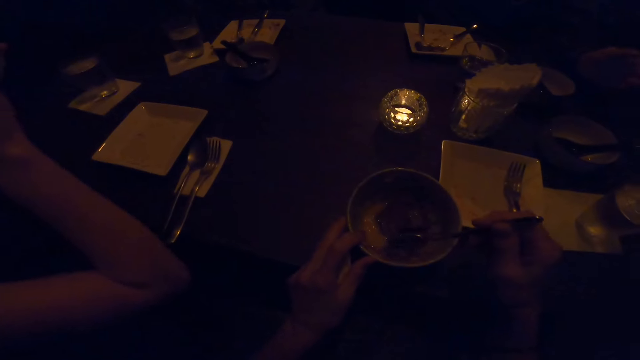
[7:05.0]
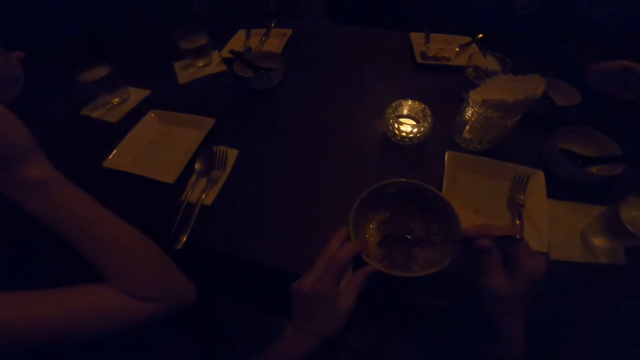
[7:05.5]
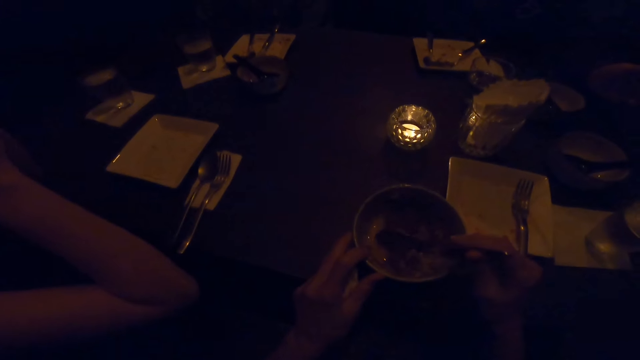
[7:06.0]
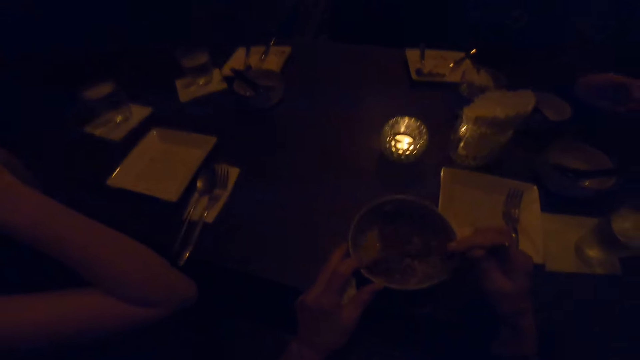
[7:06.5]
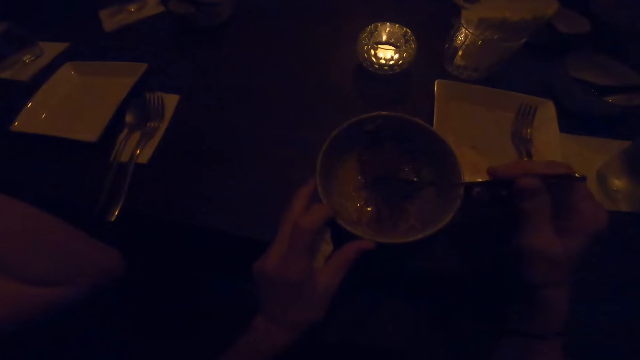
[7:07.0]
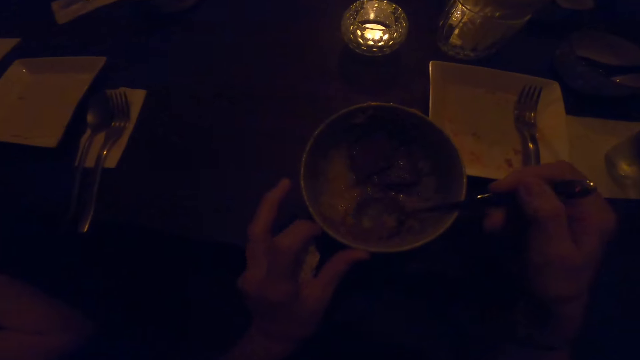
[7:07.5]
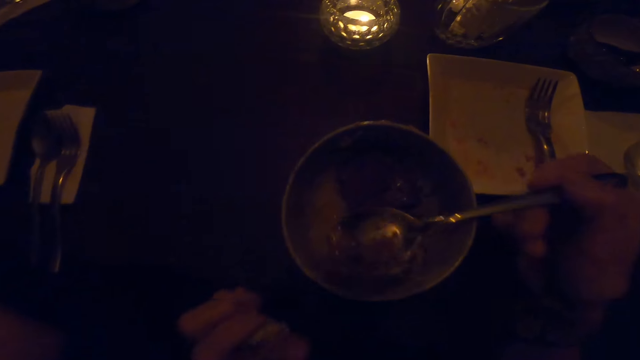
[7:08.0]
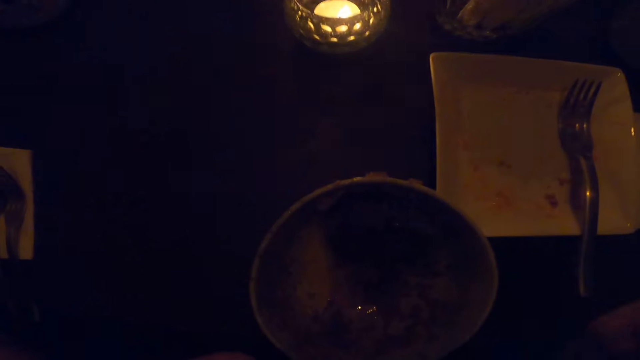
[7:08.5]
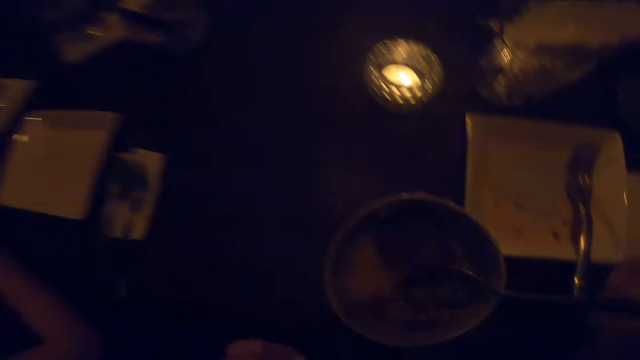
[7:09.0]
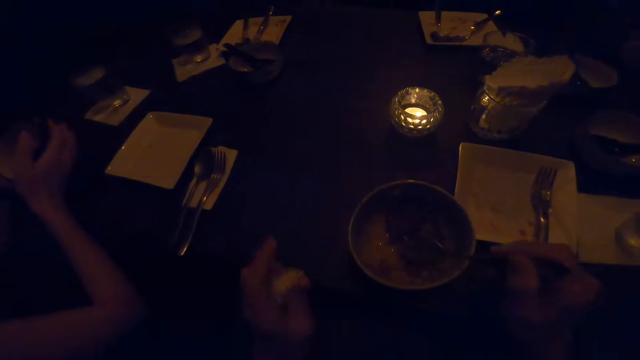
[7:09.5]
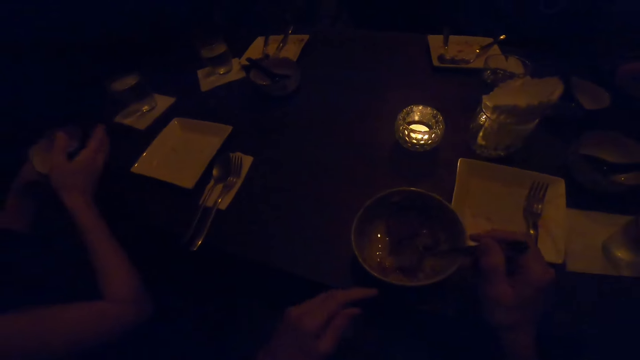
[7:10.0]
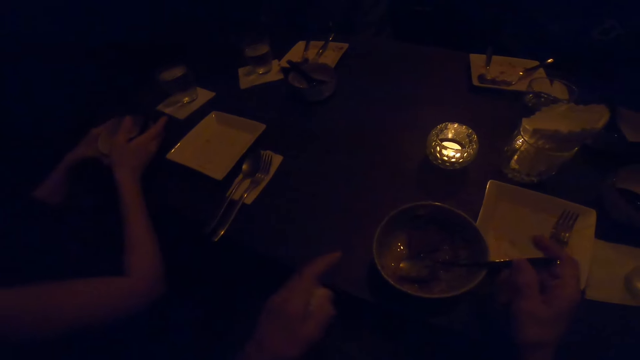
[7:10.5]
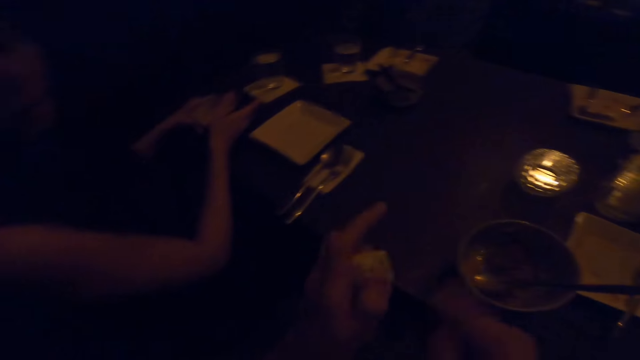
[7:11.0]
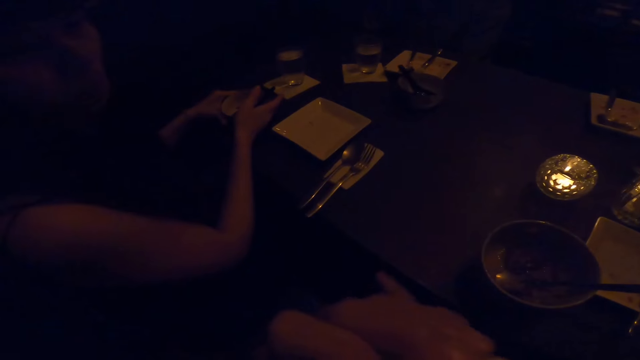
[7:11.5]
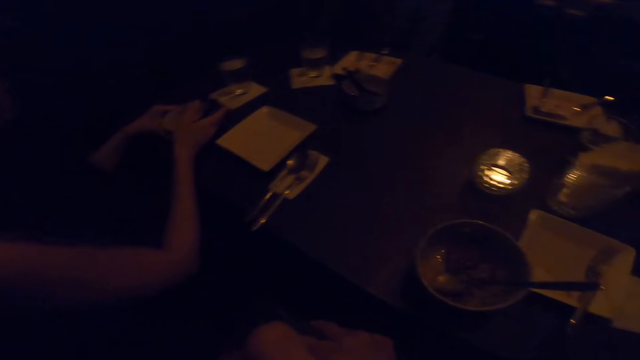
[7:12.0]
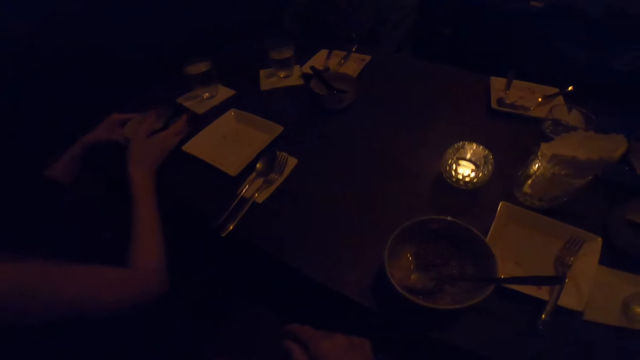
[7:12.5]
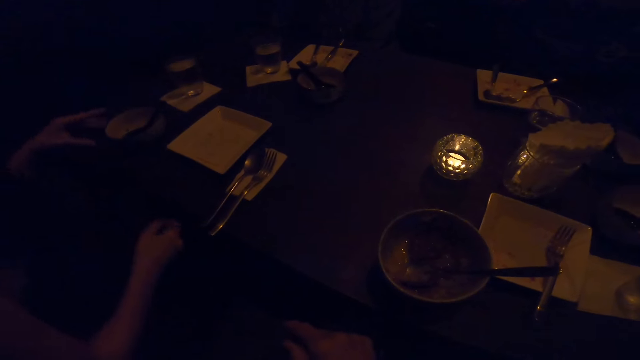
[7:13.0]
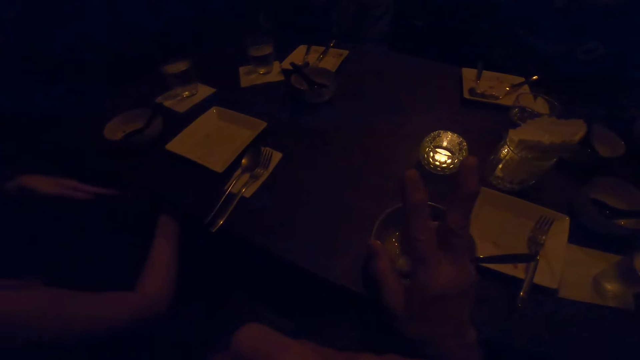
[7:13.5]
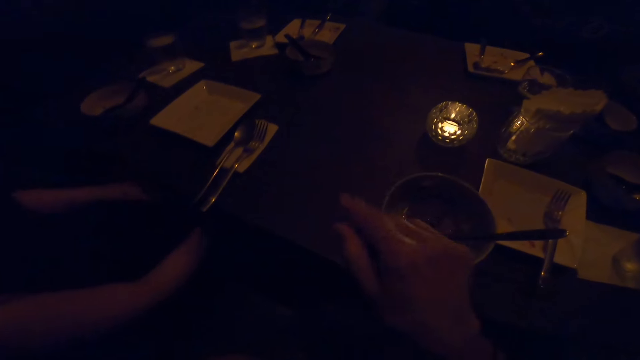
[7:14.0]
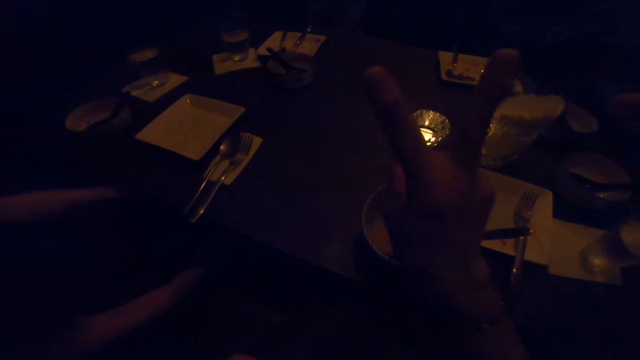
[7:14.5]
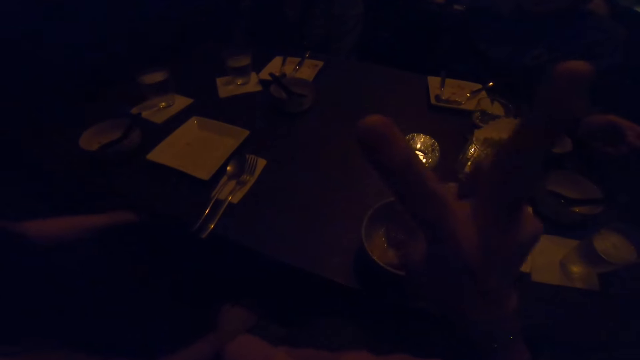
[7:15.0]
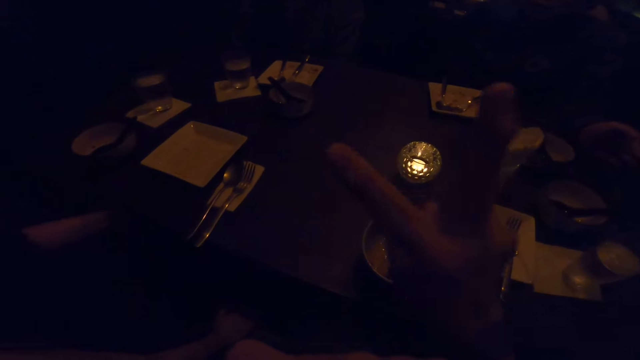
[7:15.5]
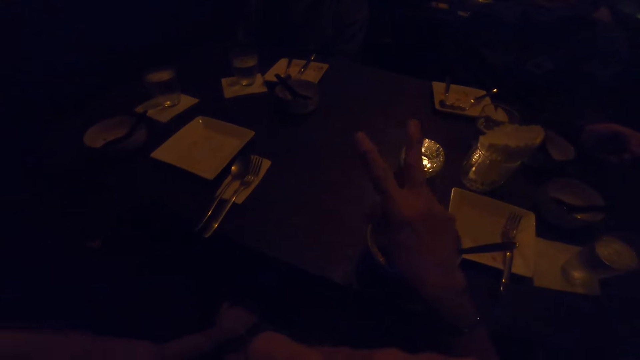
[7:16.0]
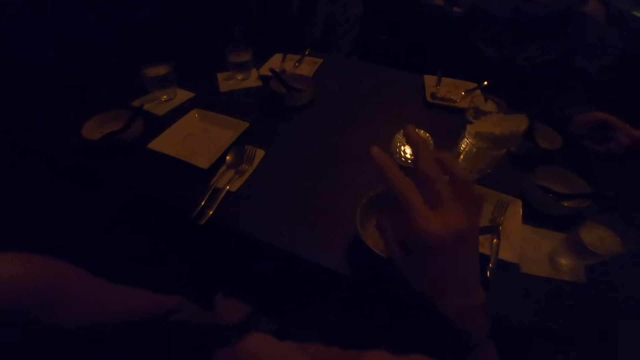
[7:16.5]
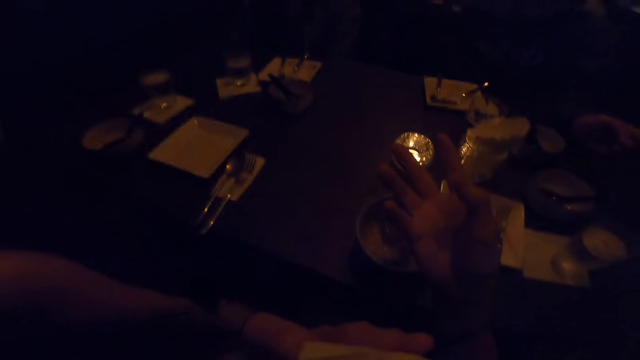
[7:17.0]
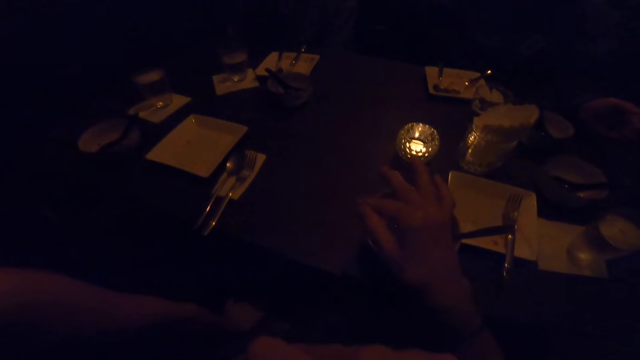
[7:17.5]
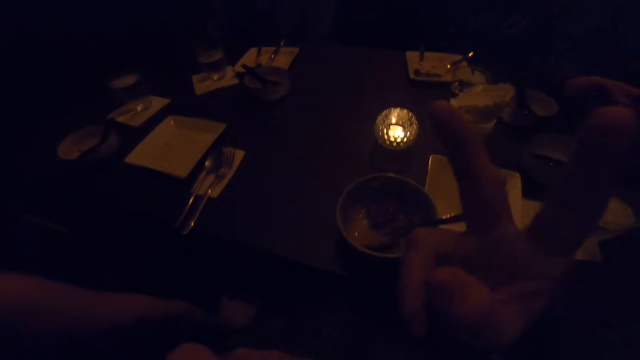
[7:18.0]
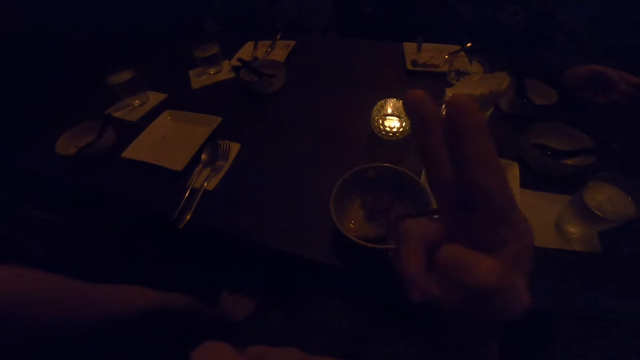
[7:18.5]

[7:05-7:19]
The camera wearer takes the food. They eat from the bowl on the table with the spoon in their right hand. They stop eating from the bowl on the table. A man moves his hand. The camera wearer converses. They illustrate with their fingers.

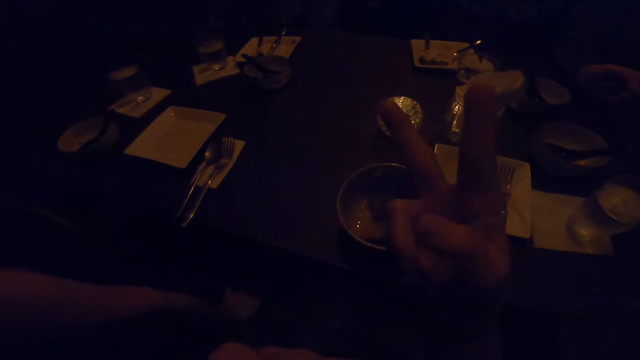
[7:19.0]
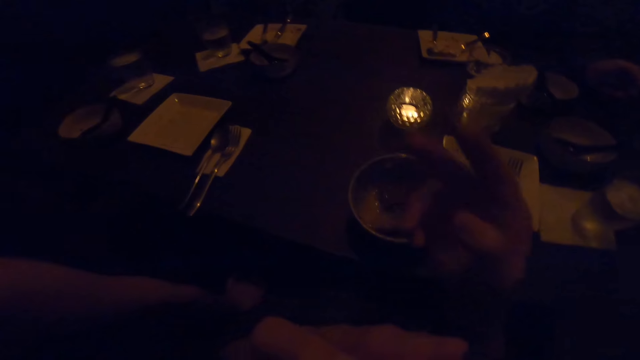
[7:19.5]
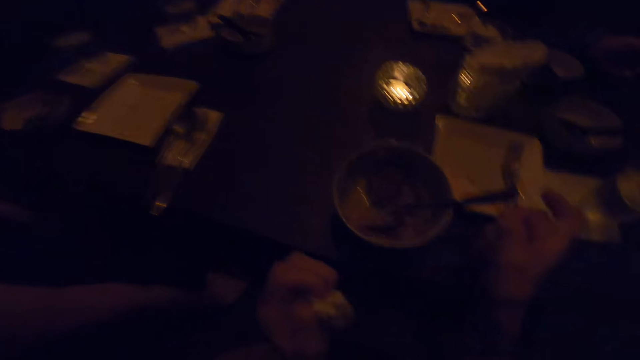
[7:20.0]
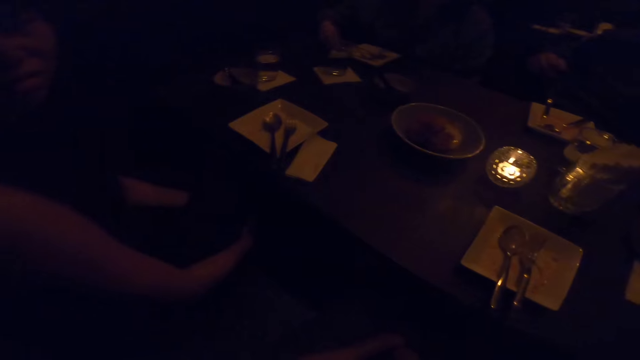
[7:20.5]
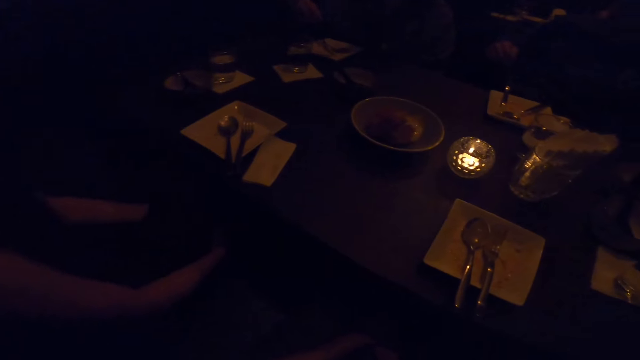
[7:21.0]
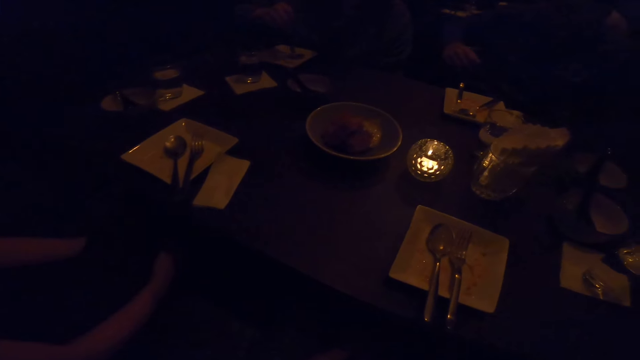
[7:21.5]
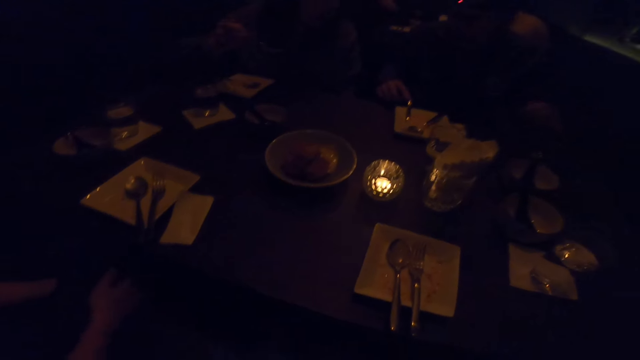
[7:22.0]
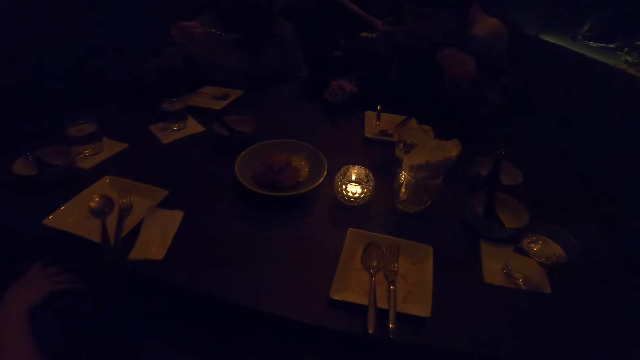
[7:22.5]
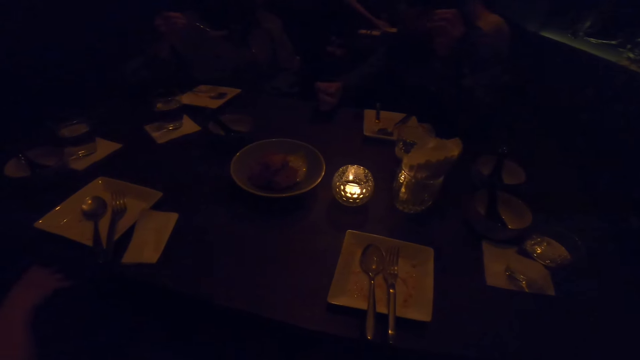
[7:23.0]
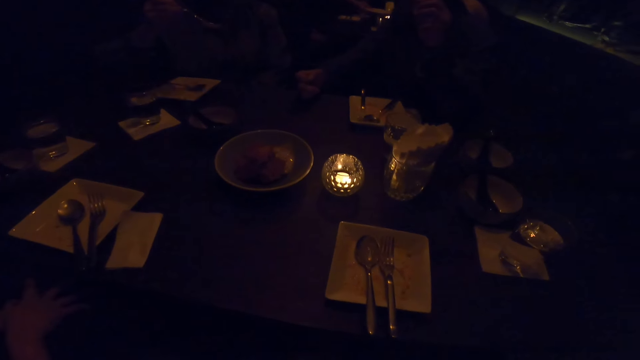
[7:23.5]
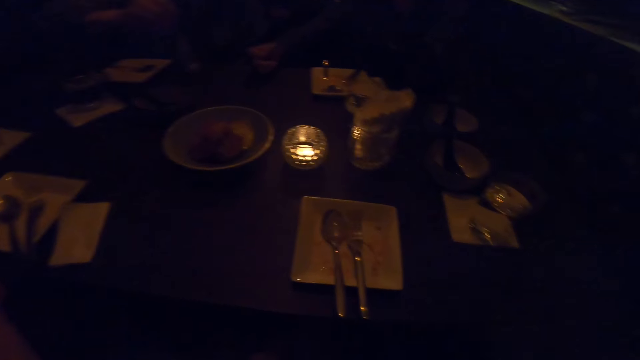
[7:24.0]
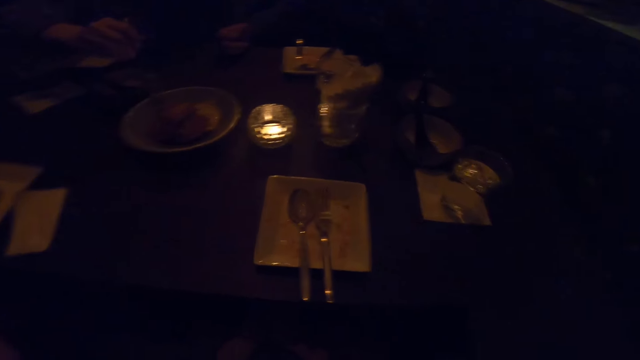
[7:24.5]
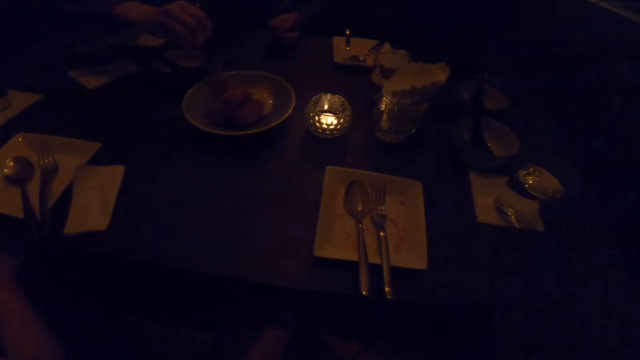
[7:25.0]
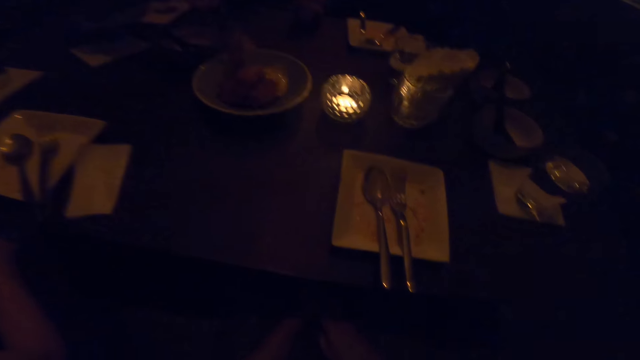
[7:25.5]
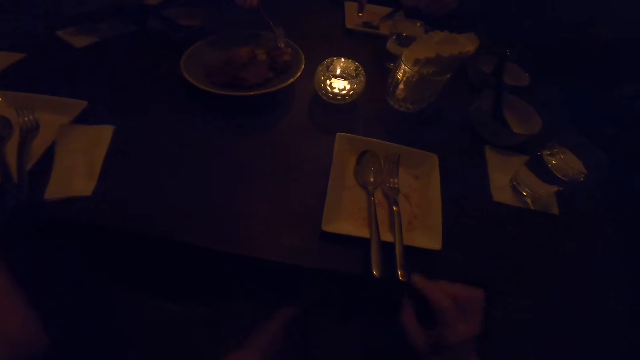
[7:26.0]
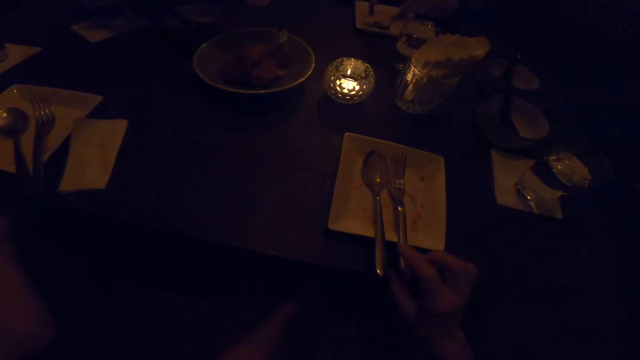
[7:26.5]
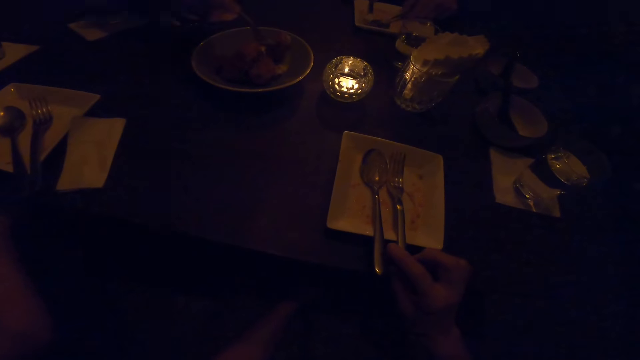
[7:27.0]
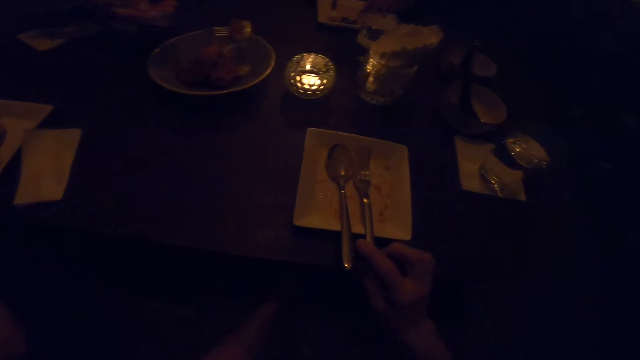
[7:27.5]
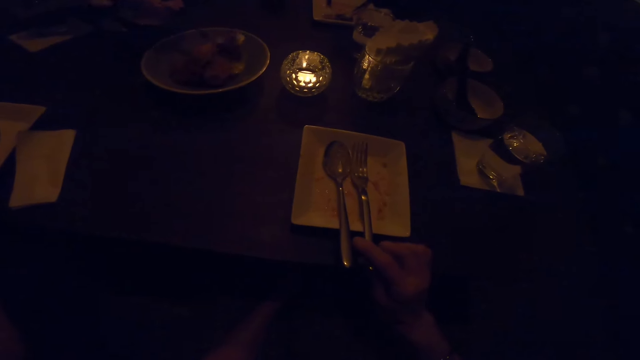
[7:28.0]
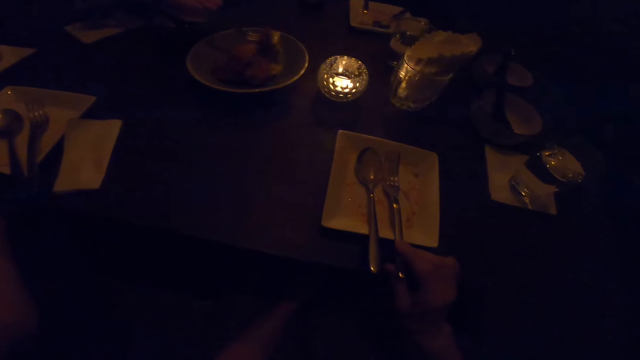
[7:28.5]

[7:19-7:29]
The camera wearer takes the spoon. A woman takes the spoon. Another woman looks back. The first woman takes the food with the spoon. The camera wearer touches the spoon.
